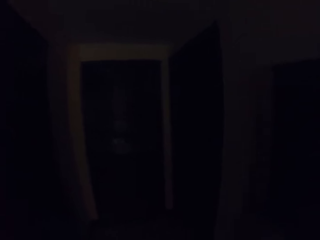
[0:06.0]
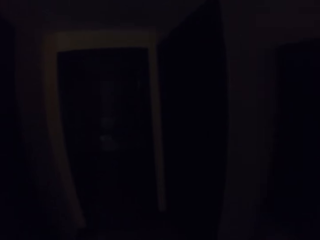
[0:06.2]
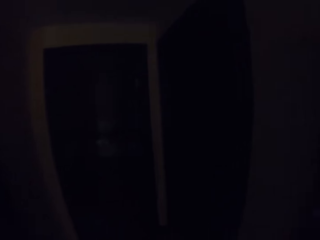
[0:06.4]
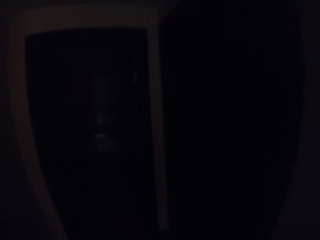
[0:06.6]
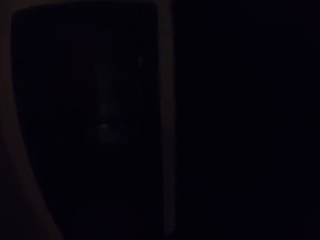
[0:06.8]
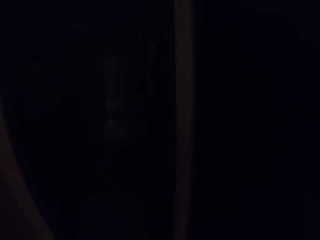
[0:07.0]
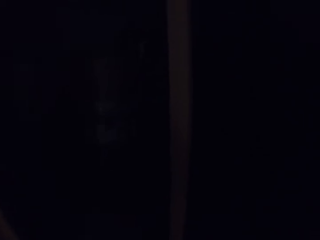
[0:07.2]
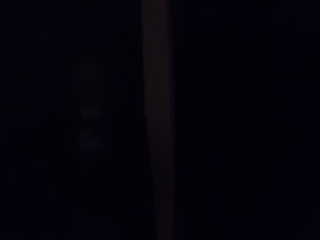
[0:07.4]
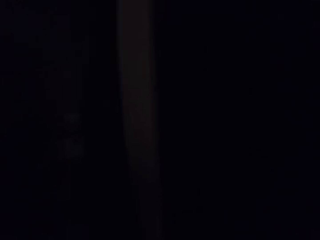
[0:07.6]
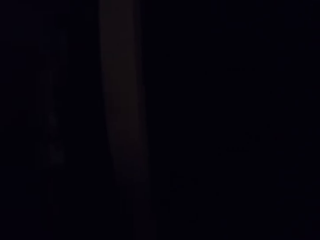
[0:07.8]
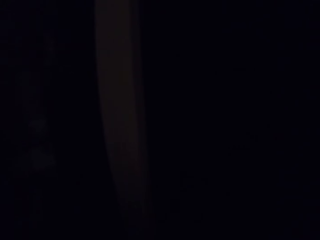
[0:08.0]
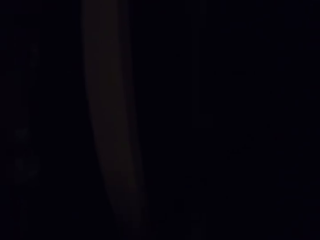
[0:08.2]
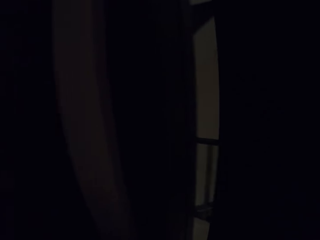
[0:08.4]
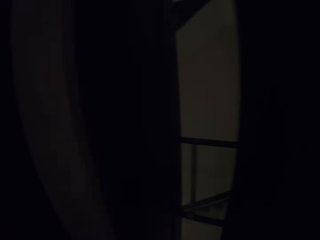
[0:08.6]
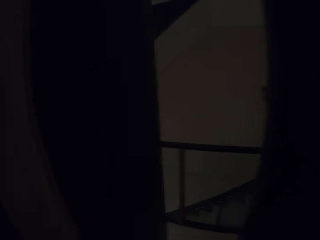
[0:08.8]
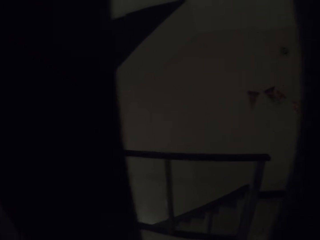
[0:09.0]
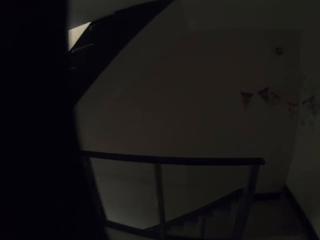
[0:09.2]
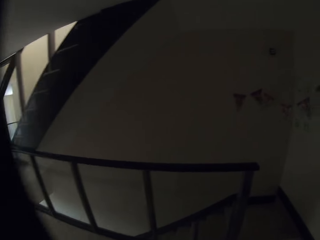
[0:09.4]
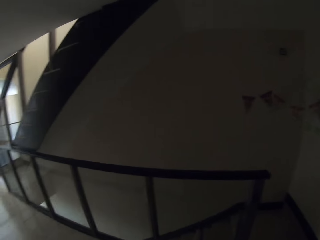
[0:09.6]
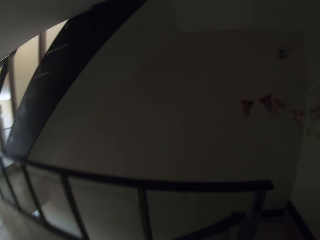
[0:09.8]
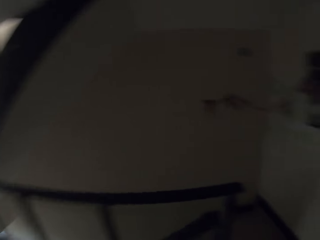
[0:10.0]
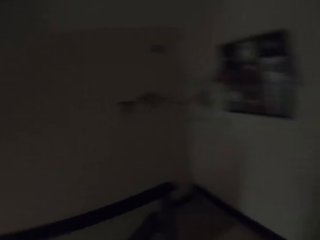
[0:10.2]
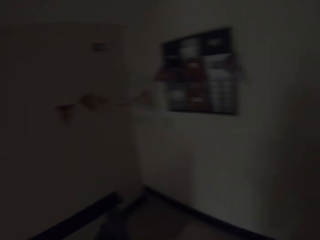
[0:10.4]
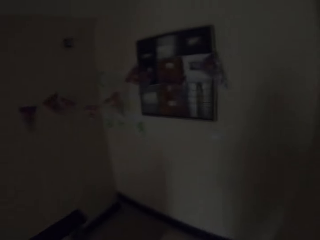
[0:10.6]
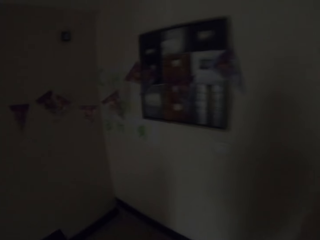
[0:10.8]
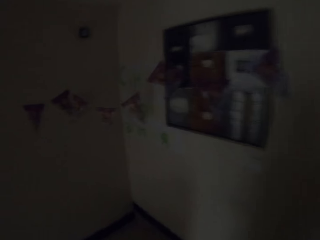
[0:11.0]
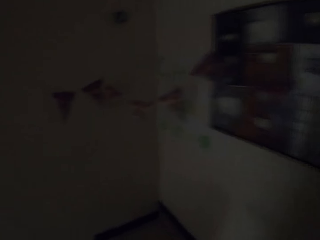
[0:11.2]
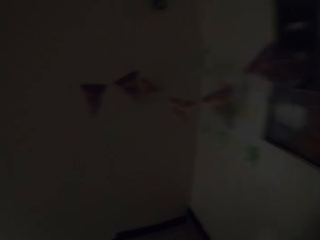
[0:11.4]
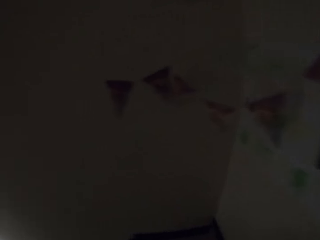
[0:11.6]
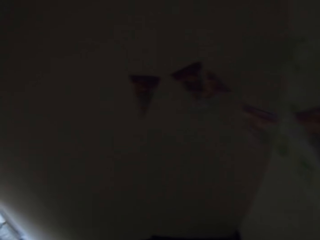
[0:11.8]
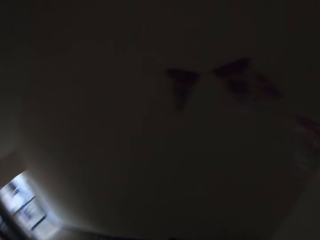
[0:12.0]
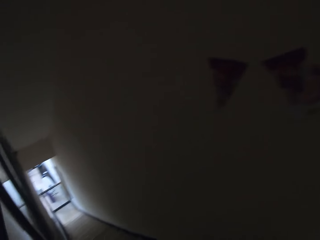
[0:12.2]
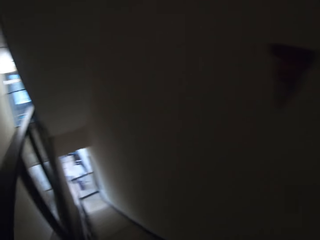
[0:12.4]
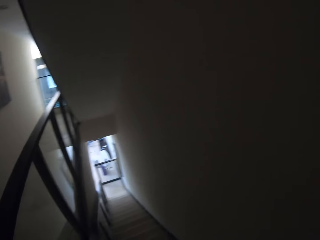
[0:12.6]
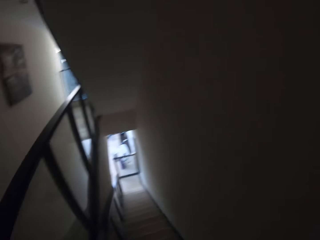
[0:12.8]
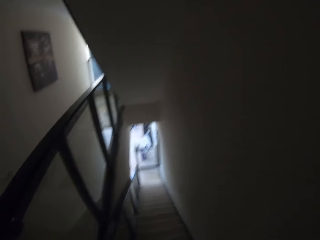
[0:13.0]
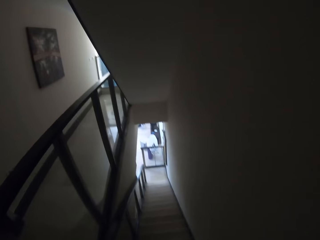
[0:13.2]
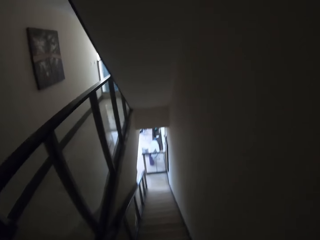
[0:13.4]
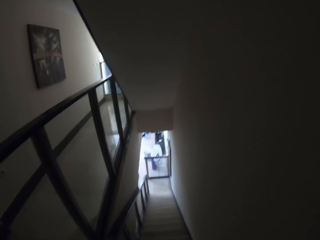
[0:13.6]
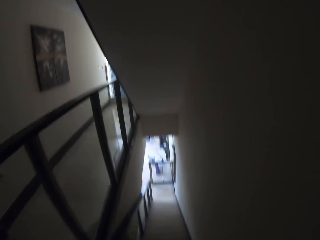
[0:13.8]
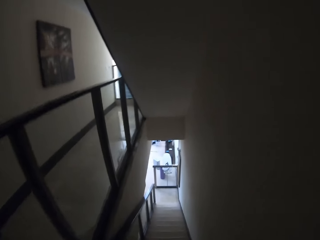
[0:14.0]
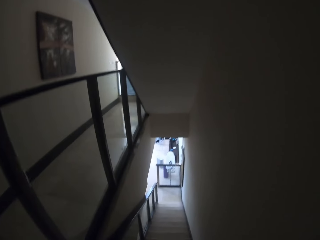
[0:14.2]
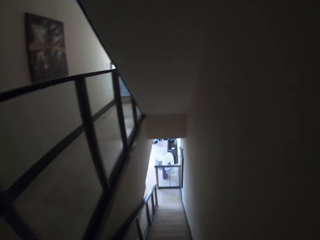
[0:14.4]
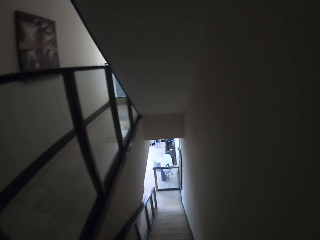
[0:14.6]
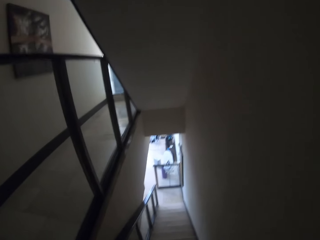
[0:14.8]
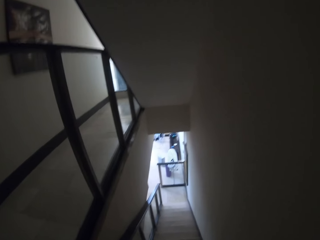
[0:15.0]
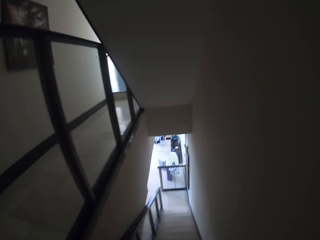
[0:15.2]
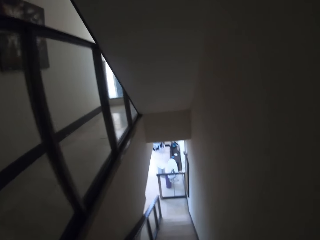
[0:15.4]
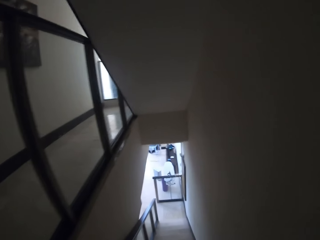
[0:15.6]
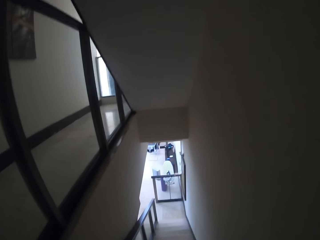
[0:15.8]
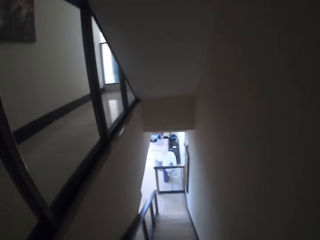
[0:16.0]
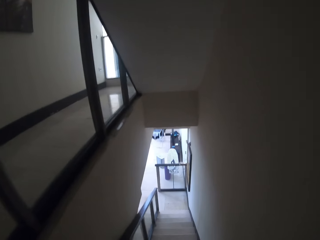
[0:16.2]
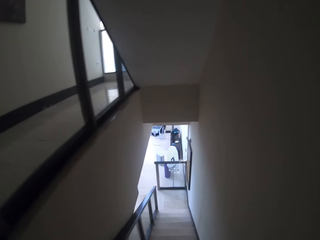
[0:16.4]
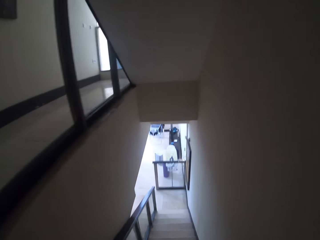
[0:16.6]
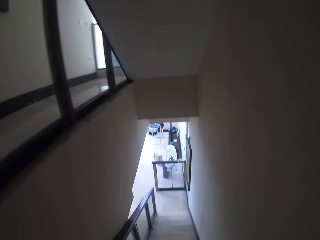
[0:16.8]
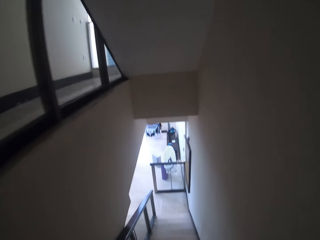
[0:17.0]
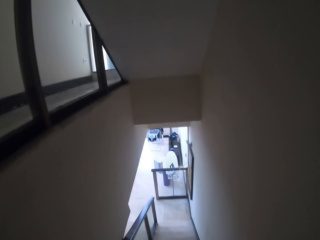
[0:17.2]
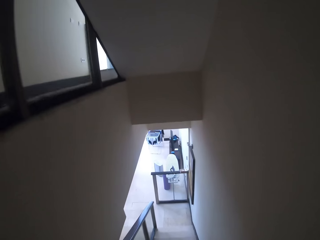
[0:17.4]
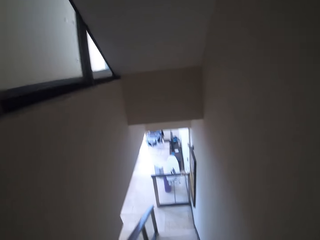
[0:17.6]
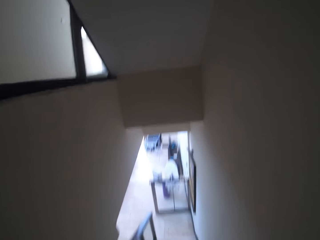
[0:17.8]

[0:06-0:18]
The camera wearer walks. They open the door. They walk around the house.

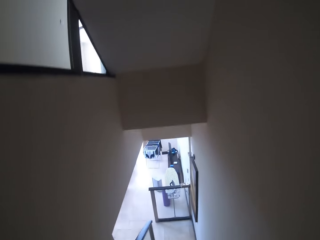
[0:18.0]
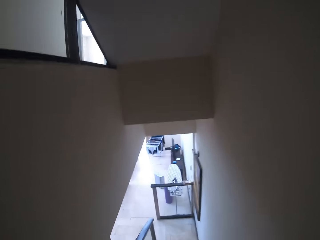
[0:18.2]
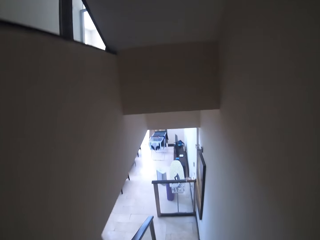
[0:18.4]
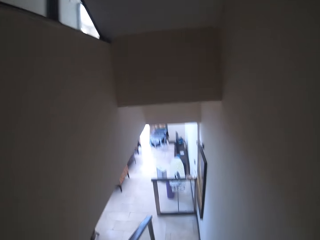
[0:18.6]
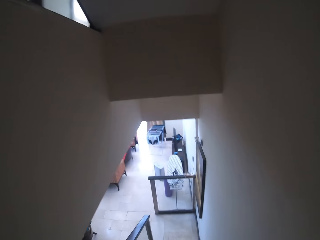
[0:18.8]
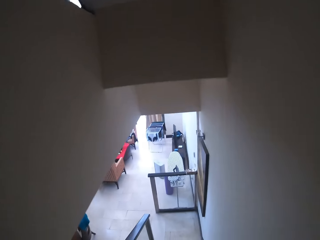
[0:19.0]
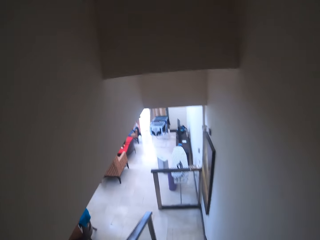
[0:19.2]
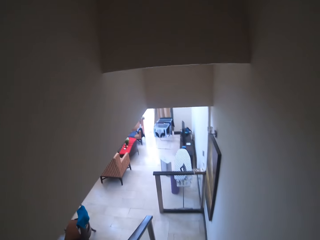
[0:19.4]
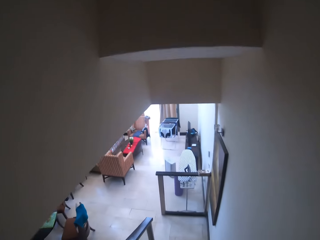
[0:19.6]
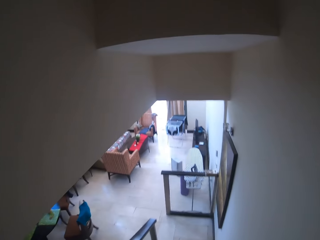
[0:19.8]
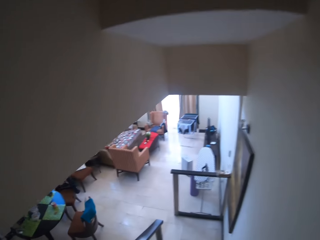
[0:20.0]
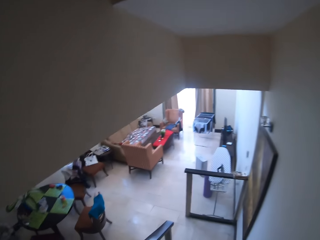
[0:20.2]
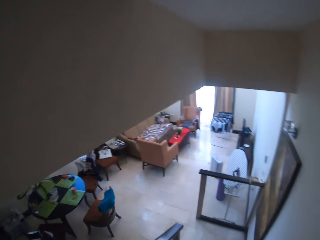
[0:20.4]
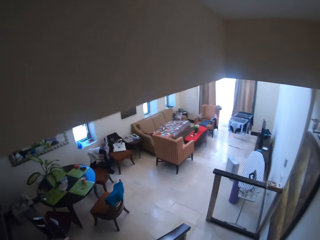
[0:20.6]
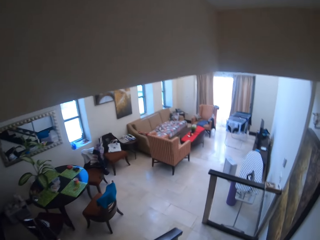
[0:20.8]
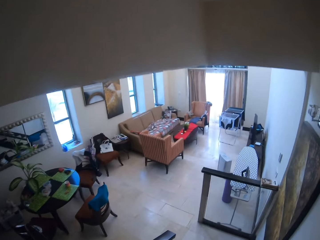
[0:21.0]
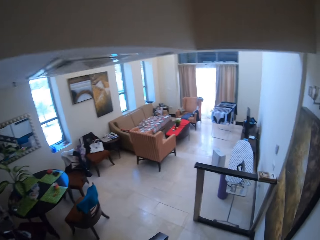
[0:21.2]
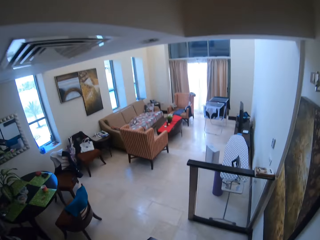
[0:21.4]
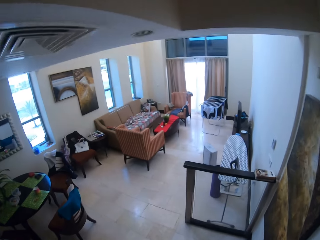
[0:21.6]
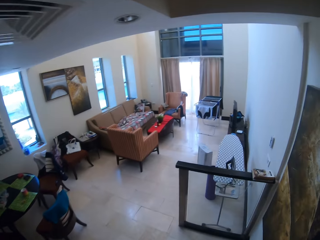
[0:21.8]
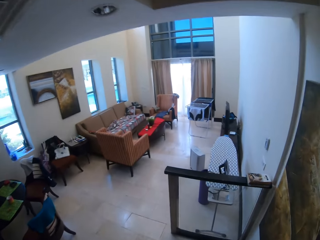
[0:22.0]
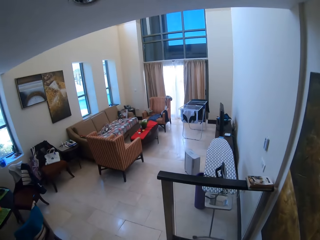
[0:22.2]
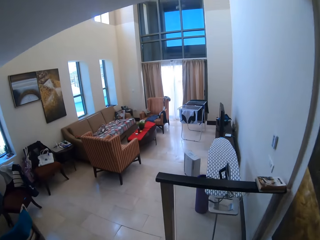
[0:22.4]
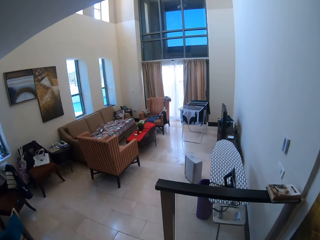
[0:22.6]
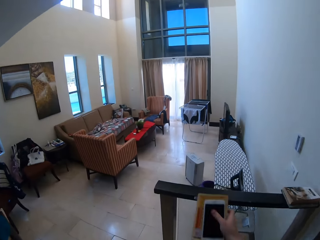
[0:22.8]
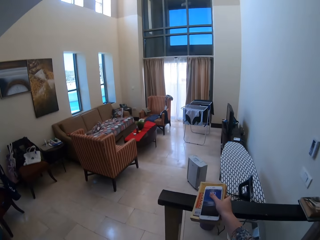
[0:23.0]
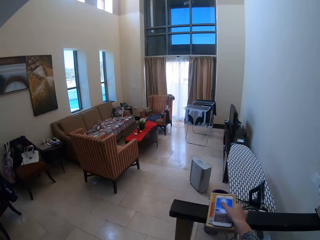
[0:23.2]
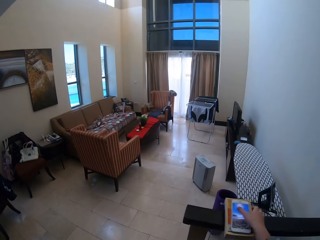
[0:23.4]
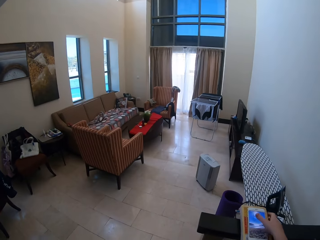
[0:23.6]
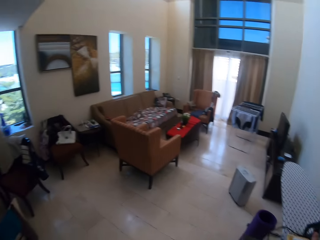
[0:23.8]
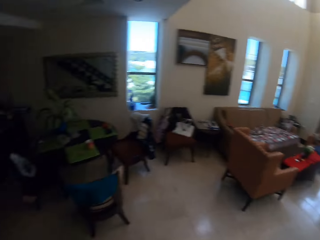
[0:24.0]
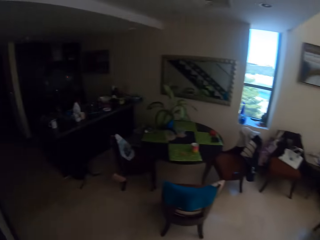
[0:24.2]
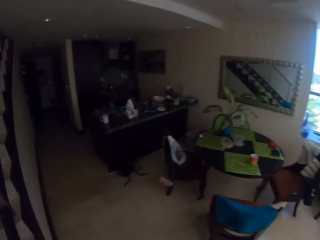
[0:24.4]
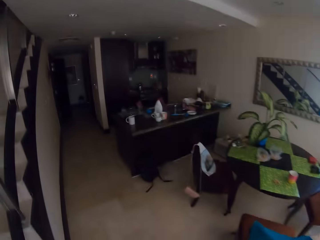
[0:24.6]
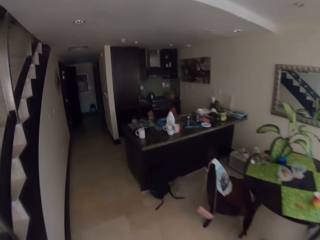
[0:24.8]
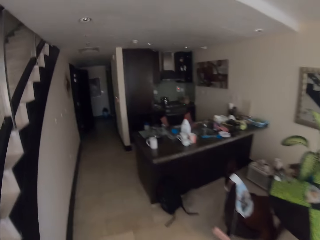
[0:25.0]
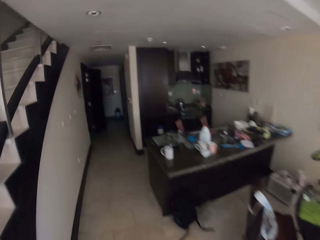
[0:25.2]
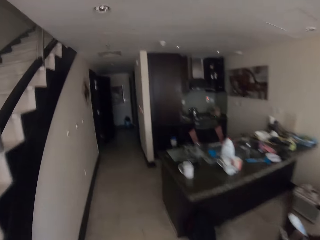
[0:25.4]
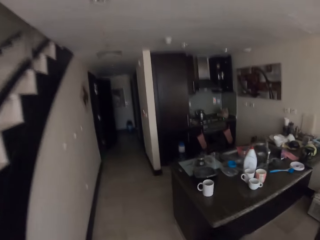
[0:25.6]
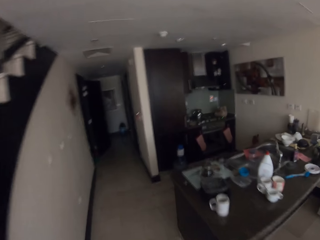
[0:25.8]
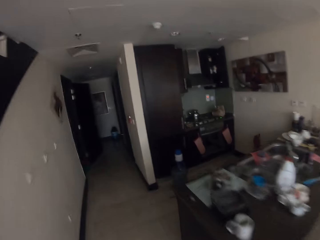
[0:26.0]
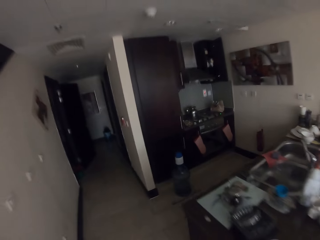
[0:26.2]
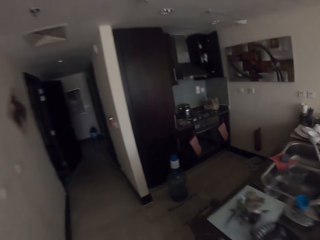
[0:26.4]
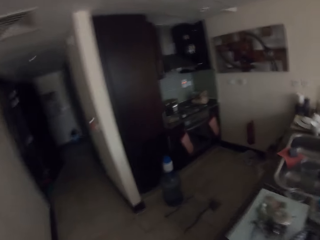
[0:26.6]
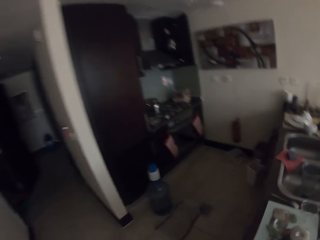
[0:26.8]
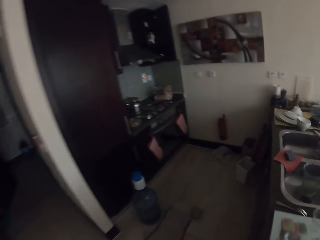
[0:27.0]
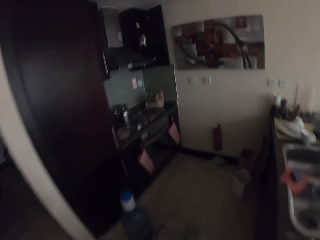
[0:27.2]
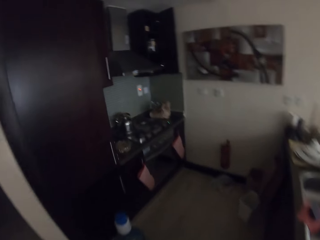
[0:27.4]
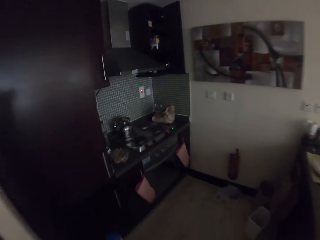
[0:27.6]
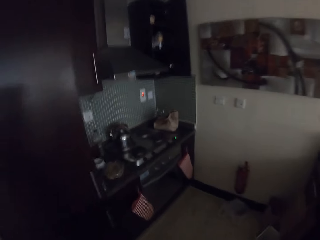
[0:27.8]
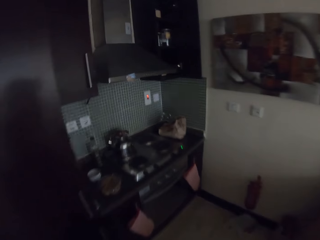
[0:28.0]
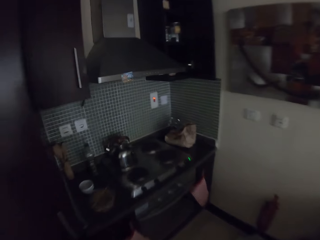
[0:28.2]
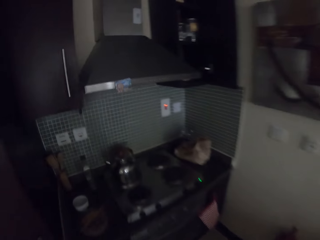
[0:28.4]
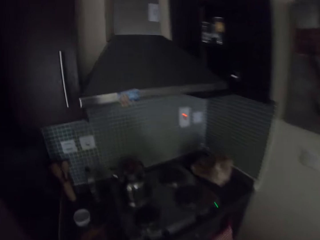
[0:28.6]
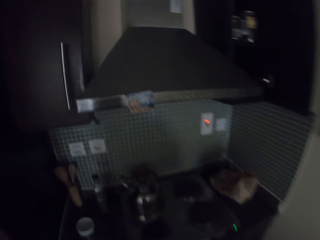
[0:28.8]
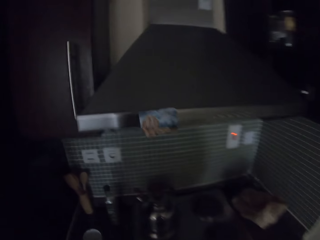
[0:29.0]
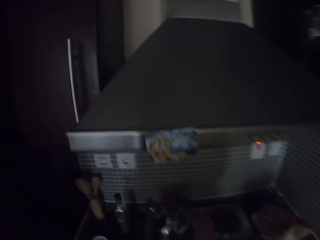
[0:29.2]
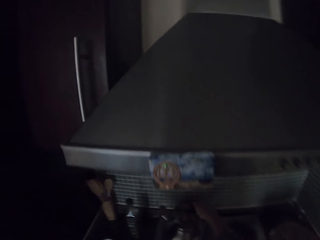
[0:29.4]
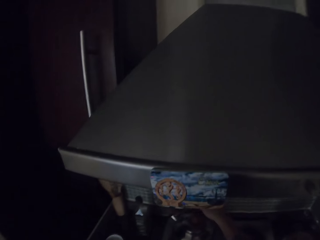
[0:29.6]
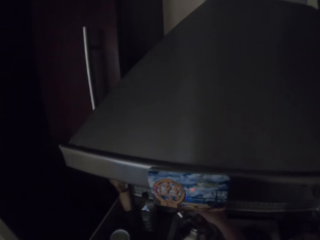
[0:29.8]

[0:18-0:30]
The camera wearer puts the phone and book on the stair fence. They touch the phone. They walk around the house.
